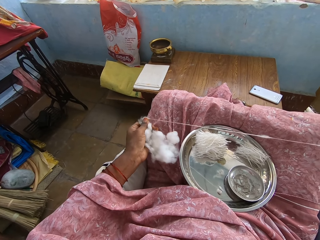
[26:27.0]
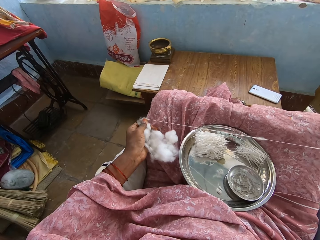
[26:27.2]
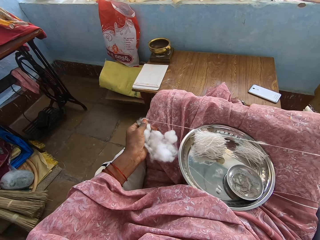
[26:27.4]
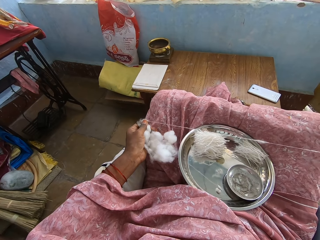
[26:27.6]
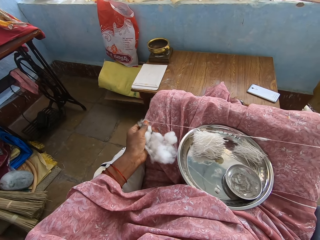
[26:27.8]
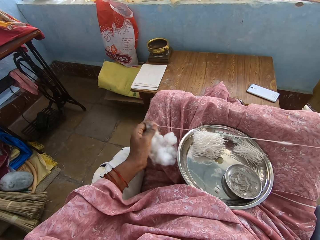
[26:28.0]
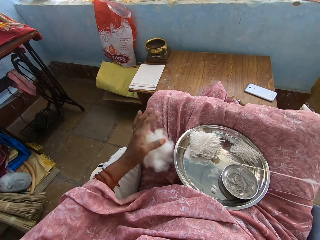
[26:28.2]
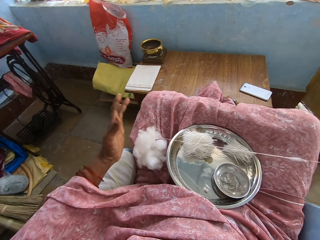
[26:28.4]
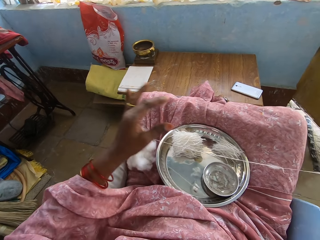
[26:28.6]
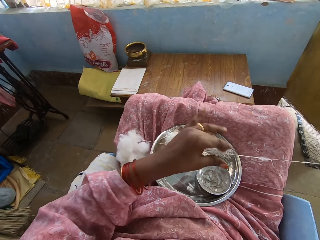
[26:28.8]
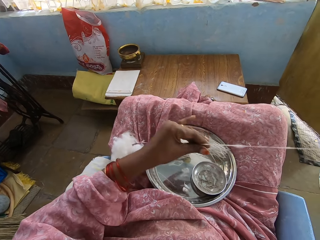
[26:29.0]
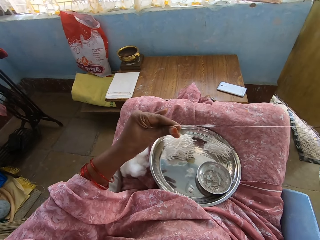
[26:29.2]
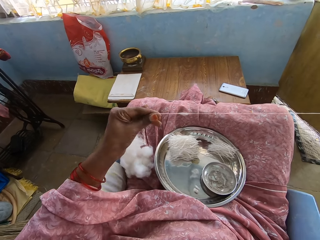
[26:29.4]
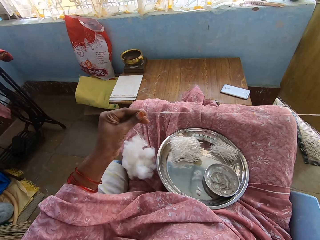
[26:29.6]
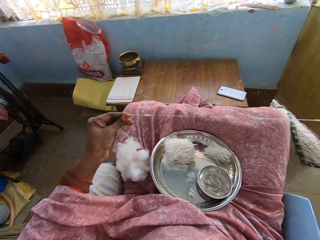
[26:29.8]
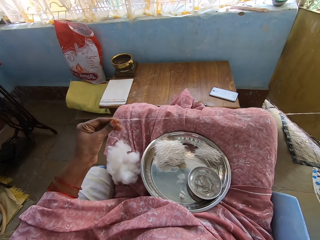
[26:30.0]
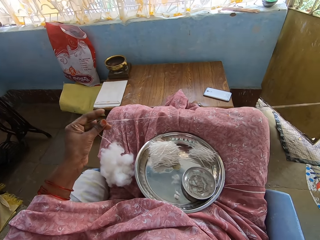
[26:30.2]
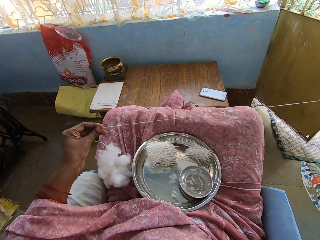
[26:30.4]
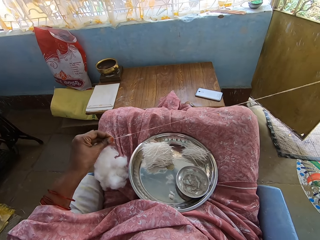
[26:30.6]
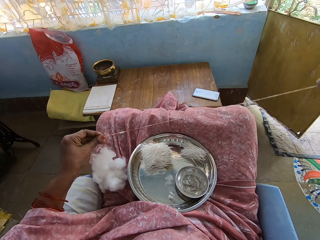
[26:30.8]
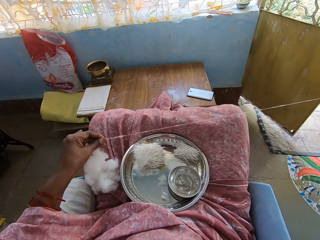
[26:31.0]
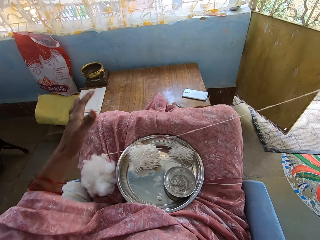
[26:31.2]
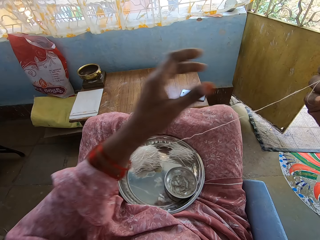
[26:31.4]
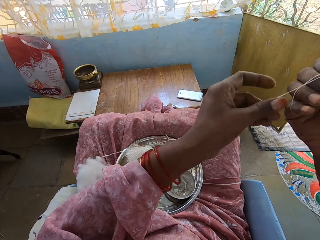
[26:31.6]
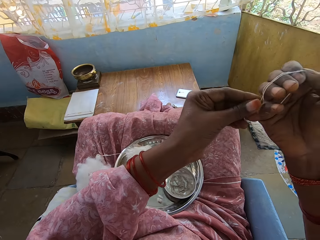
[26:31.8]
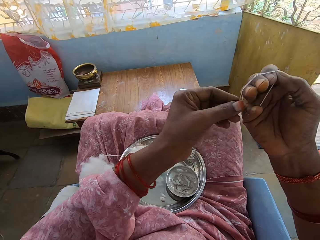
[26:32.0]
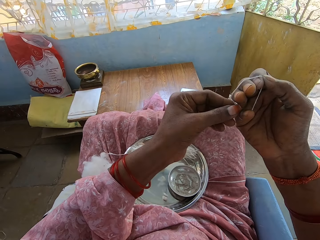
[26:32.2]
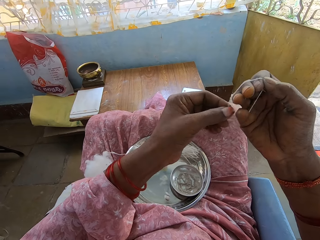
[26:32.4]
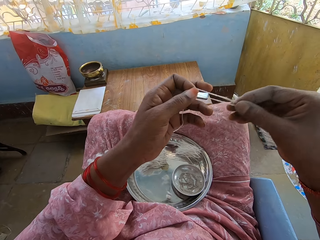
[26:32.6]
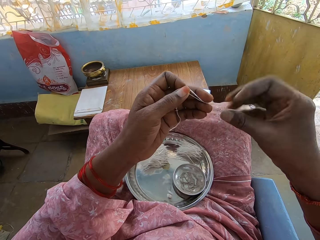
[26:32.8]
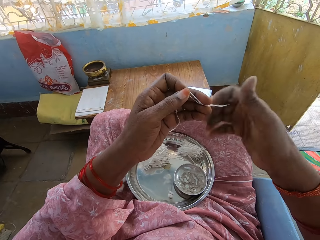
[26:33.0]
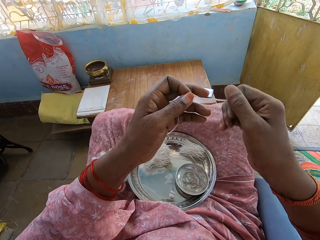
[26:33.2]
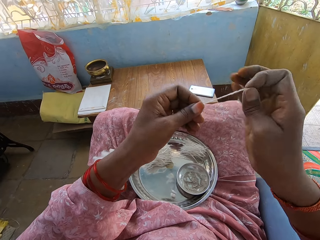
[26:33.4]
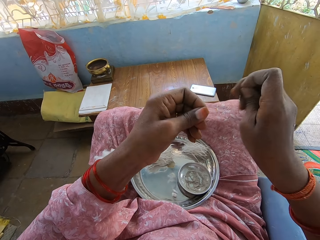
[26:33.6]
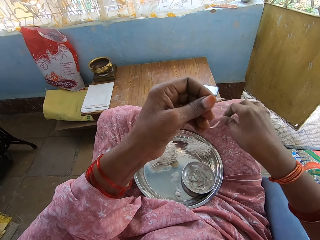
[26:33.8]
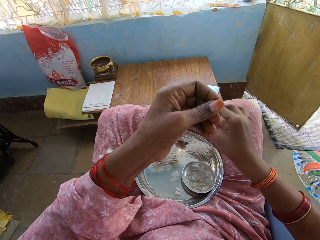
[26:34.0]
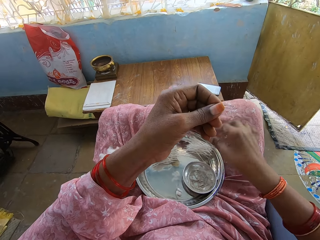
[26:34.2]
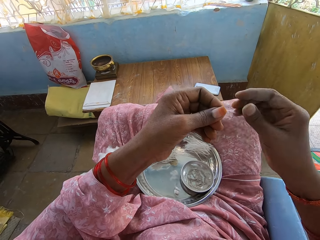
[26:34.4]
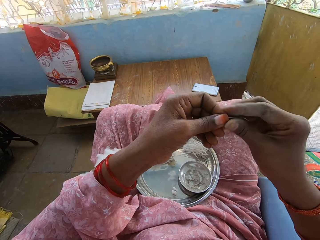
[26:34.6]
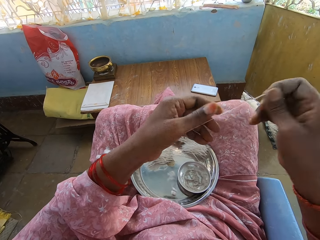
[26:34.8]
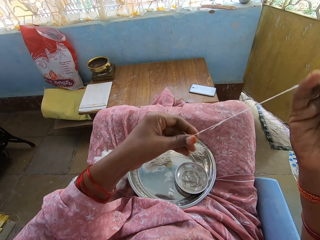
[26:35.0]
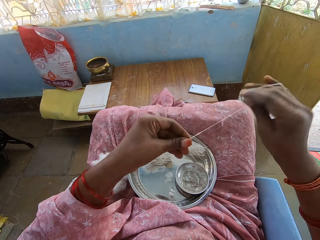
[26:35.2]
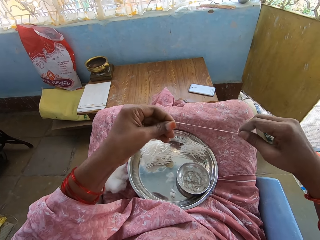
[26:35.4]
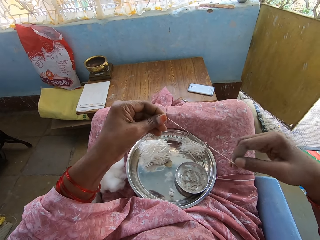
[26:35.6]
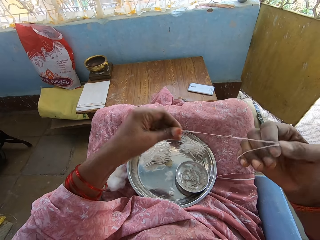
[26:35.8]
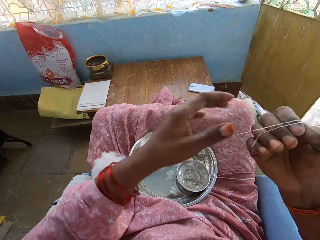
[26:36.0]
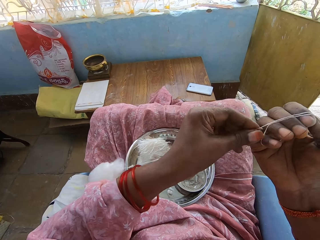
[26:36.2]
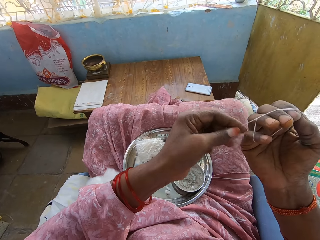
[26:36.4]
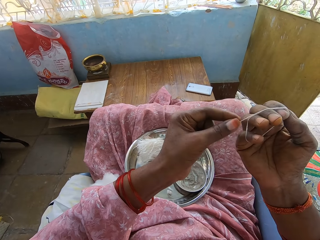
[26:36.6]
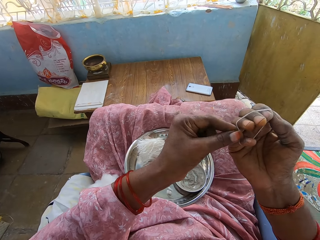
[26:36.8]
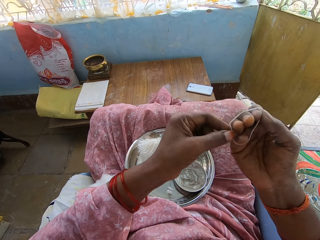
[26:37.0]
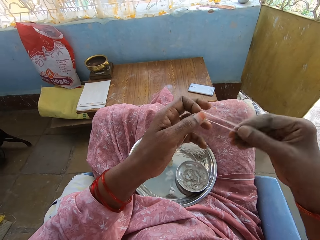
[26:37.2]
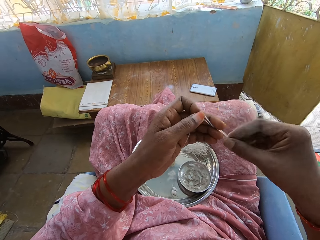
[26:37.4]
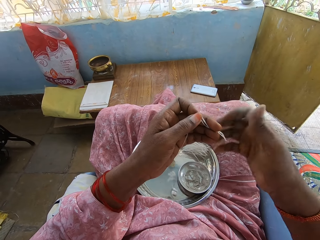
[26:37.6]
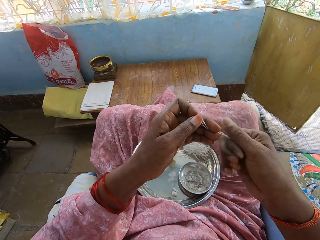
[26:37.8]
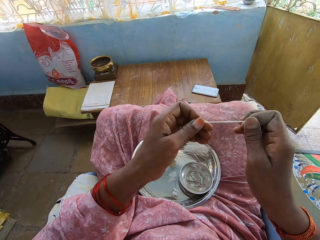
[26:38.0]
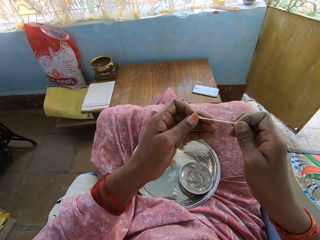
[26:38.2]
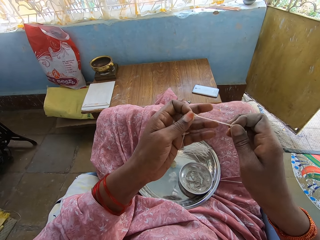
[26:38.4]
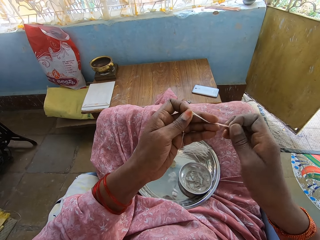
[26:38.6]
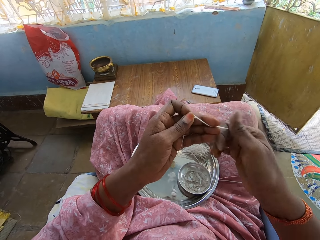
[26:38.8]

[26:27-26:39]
The camera wearer puts the cotton down. They move a hand and hold a cotton string. They tie the thread or cotton string on the hand. They pull the cotton string and hold the cotton string. They cut the thread and put the thread in the tray. They drop the cotton string and hold the cotton string. They tie the thread on the hand. They roll the cotton string and hold the cotton string.

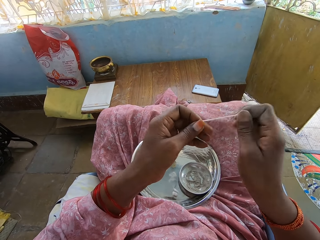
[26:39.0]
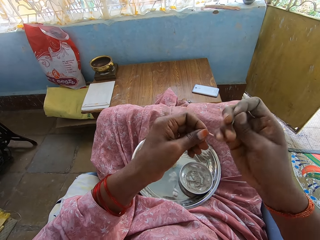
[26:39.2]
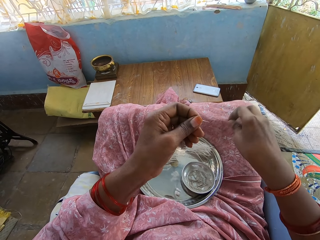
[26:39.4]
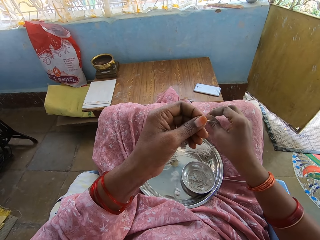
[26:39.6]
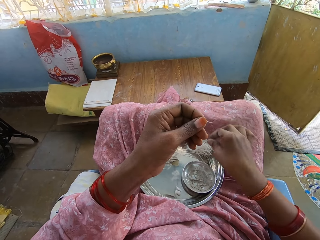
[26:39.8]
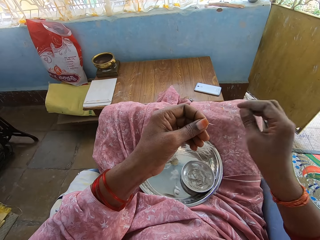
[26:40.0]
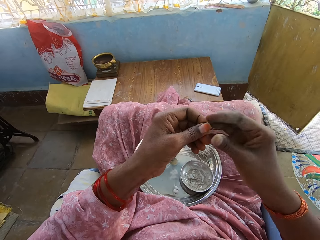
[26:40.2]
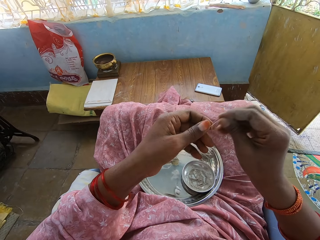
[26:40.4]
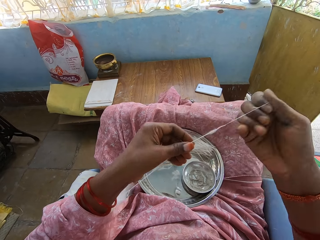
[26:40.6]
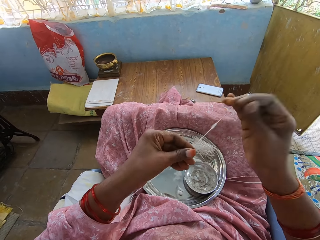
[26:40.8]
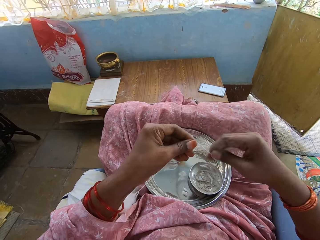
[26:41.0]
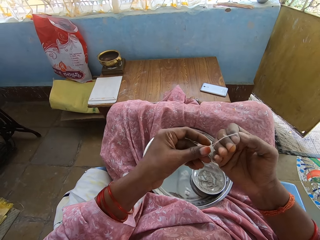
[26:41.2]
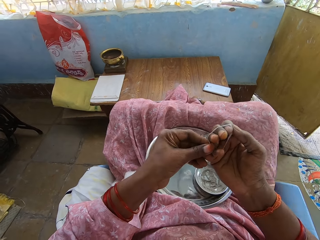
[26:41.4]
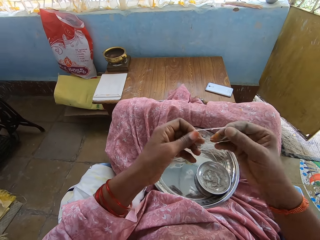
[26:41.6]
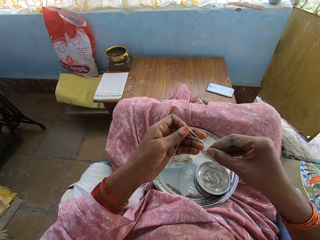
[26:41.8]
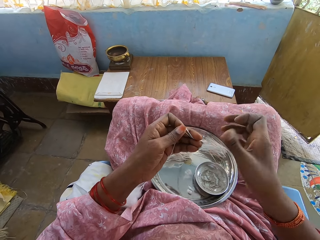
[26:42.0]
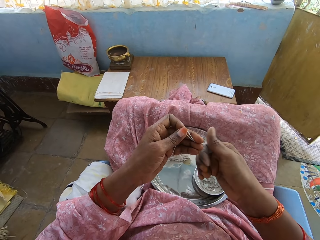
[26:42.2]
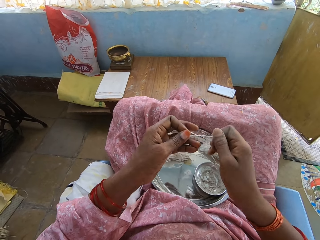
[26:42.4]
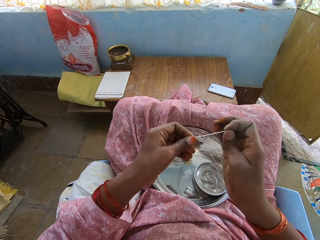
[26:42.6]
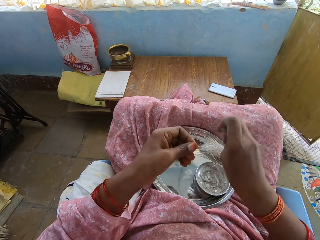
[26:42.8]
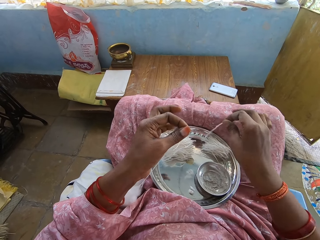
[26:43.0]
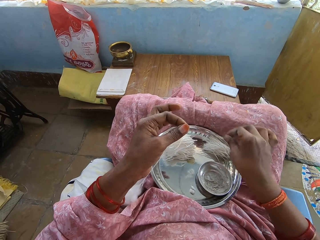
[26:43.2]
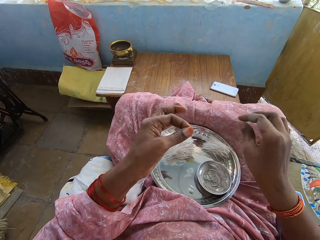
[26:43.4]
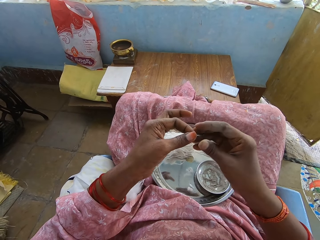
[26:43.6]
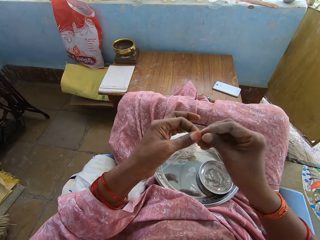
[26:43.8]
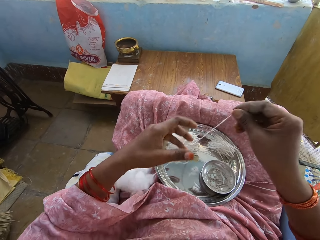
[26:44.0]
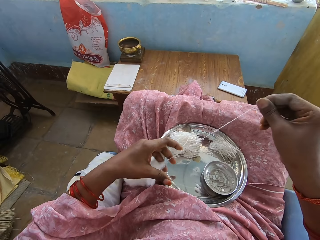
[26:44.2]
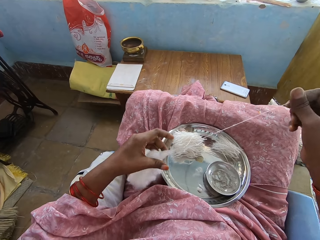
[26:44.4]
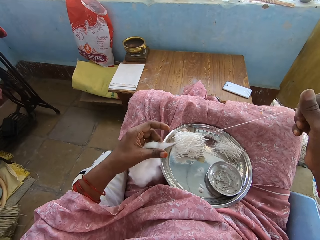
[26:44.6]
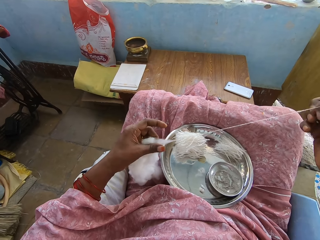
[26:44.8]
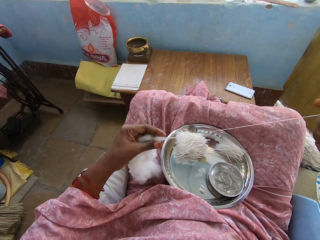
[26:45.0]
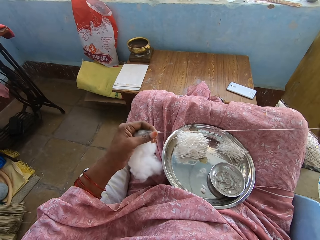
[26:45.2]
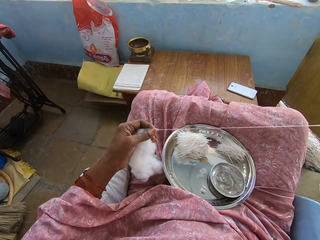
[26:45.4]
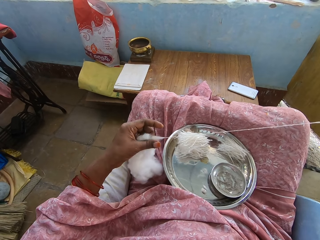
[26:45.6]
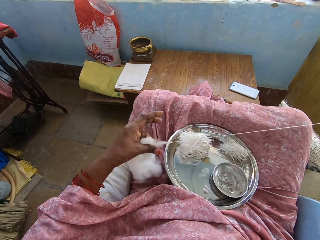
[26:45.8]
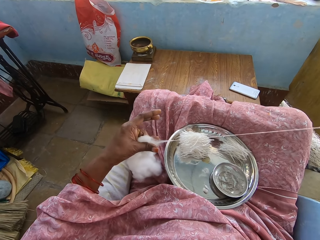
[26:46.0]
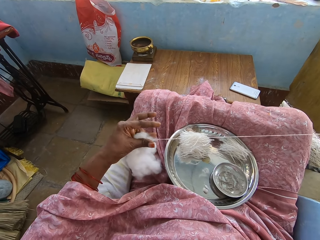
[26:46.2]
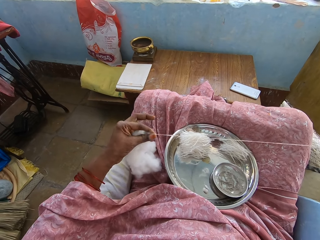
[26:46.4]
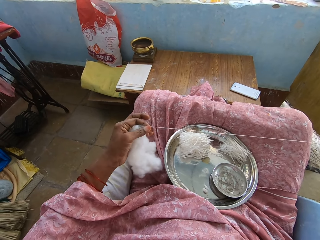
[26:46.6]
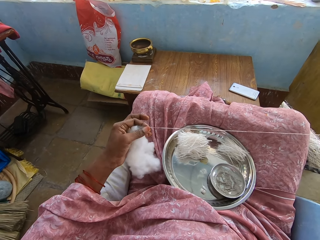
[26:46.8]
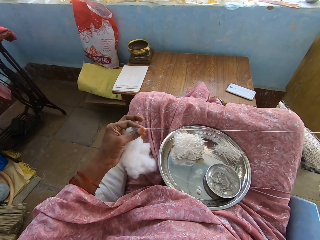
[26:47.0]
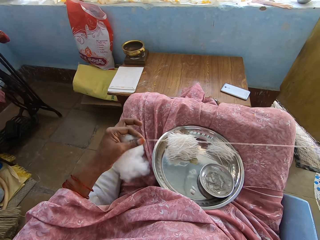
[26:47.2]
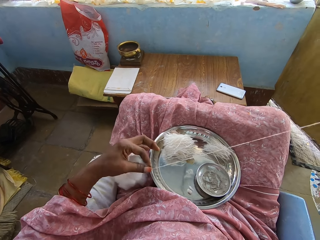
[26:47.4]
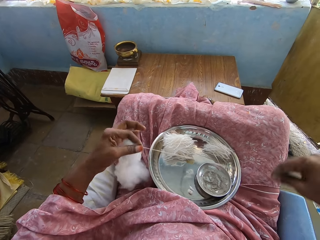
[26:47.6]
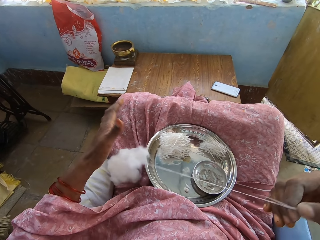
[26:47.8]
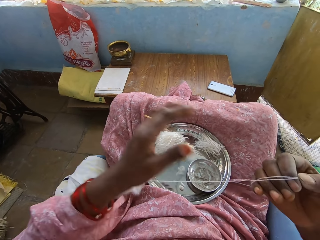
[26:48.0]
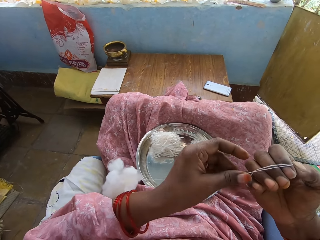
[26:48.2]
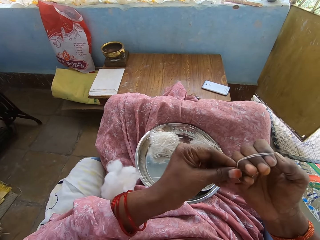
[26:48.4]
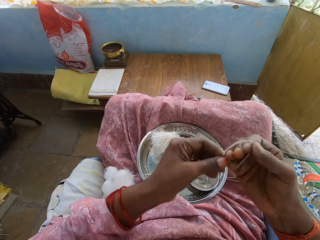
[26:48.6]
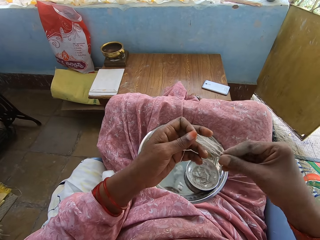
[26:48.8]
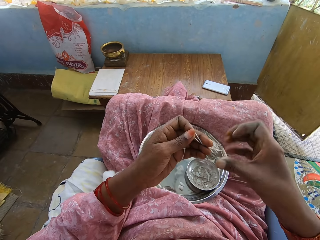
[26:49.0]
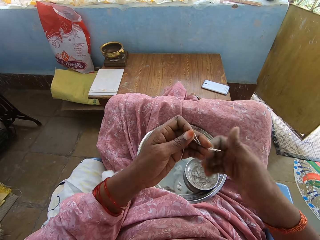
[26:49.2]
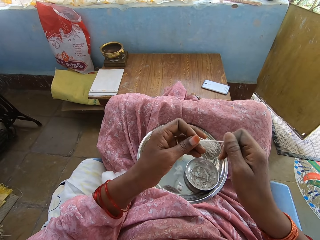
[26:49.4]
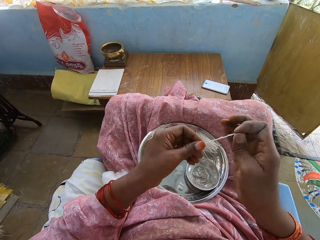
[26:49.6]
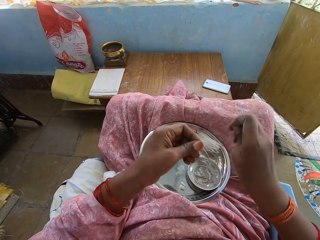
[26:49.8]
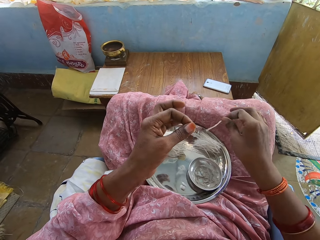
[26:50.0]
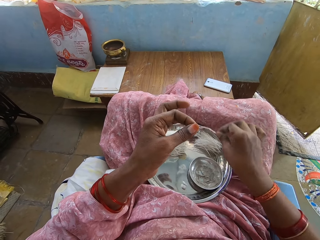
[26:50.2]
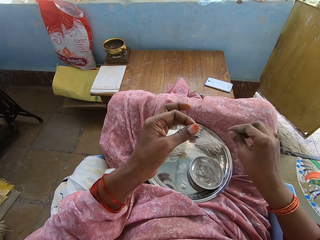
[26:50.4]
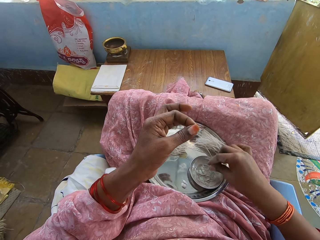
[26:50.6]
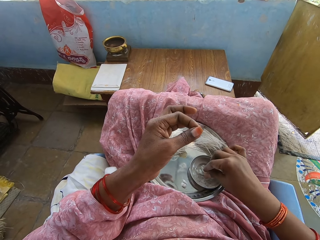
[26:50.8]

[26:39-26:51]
The camera wearer cuts a cotton string. They put the thread or cotton string in the tray. They drop the cotton string. They tie the thread on the hand. They hold the cotton string and roll the cotton string. They cut the thread. They drop the cotton string and put the thread in the tray. They pull the thread. They hold the cotton string and hold a cotton. They move fingers and hold the cotton string. They roll the cotton string. They tie the thread on the hand. They hold the cotton string. They cut the thread and put the thread in the tray. They drop the cotton string.
